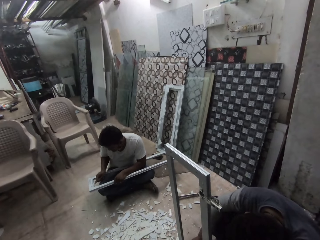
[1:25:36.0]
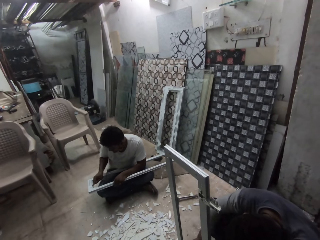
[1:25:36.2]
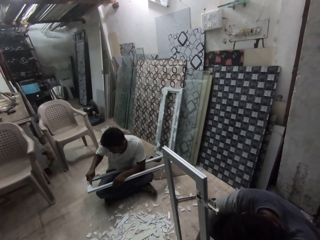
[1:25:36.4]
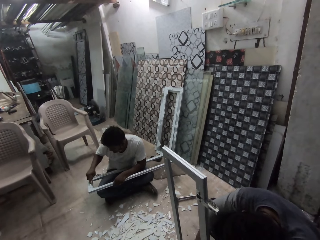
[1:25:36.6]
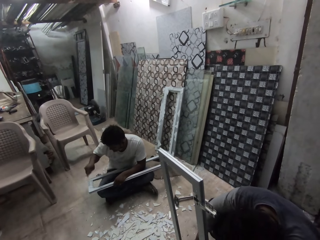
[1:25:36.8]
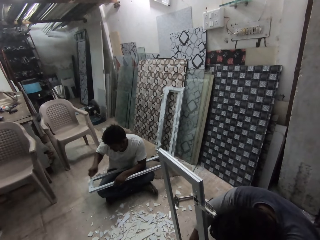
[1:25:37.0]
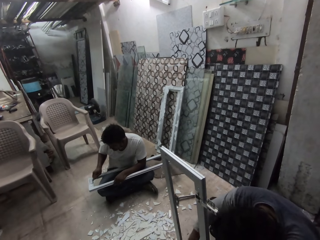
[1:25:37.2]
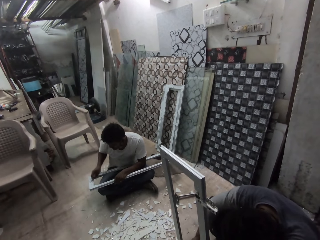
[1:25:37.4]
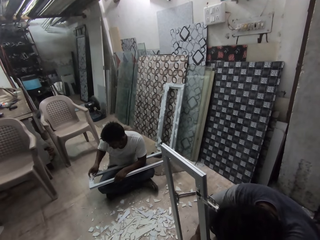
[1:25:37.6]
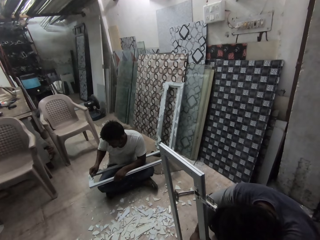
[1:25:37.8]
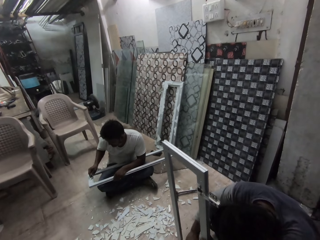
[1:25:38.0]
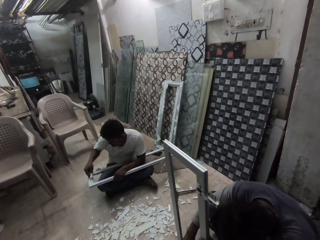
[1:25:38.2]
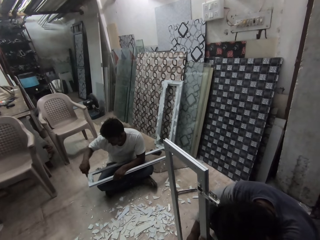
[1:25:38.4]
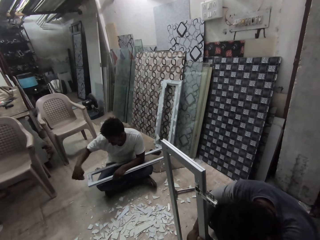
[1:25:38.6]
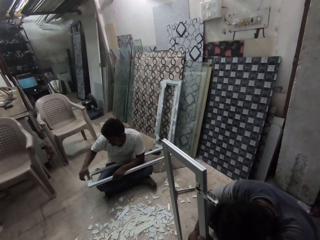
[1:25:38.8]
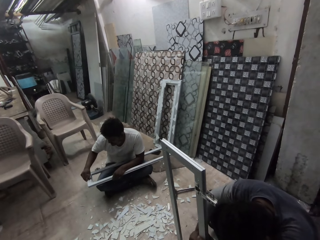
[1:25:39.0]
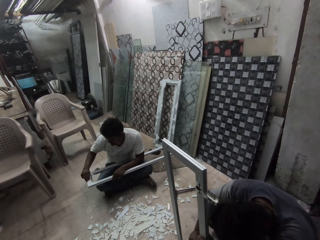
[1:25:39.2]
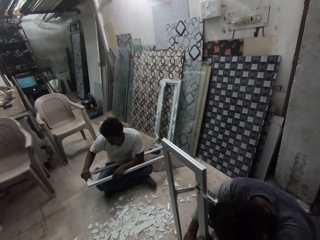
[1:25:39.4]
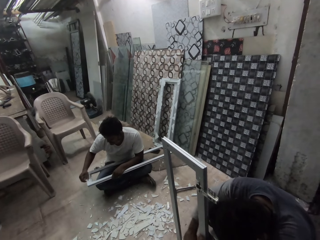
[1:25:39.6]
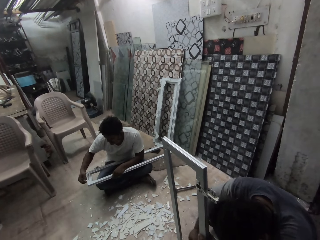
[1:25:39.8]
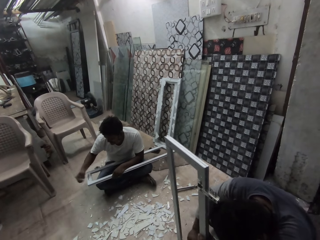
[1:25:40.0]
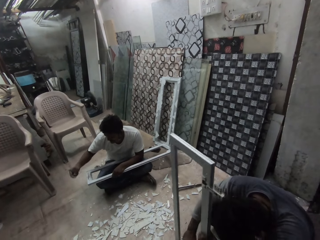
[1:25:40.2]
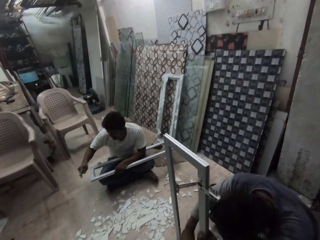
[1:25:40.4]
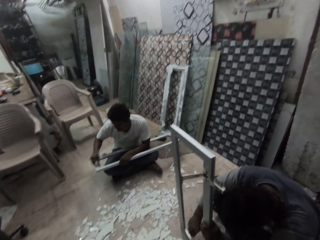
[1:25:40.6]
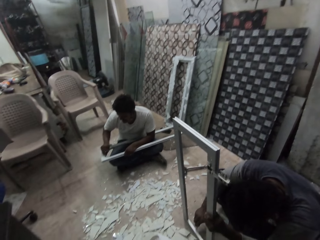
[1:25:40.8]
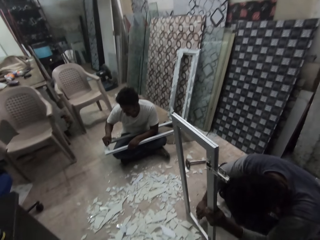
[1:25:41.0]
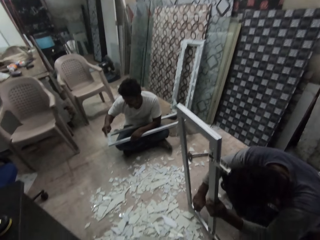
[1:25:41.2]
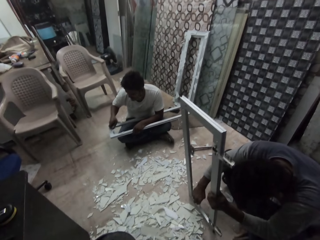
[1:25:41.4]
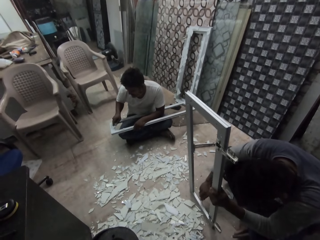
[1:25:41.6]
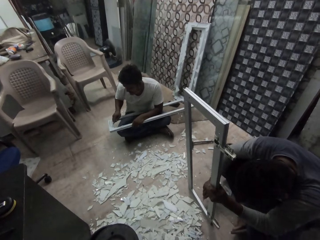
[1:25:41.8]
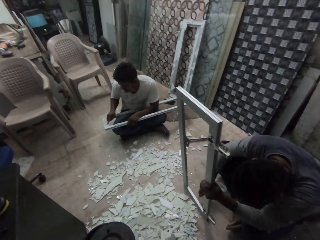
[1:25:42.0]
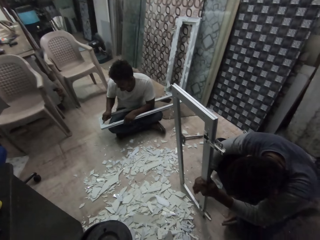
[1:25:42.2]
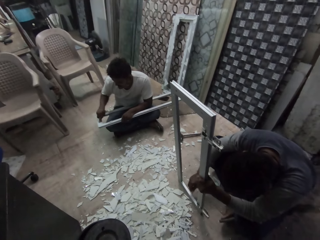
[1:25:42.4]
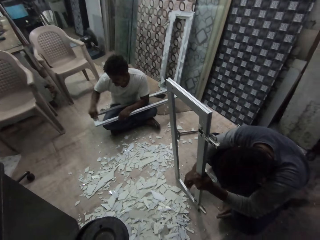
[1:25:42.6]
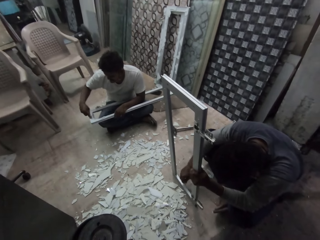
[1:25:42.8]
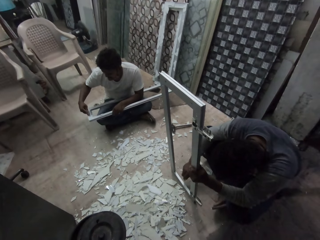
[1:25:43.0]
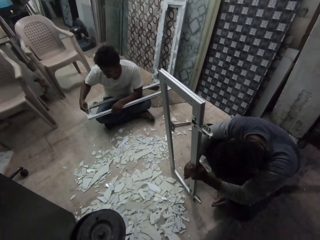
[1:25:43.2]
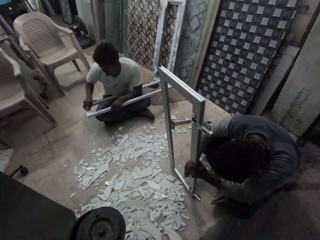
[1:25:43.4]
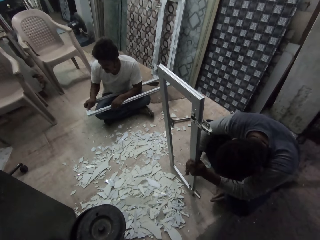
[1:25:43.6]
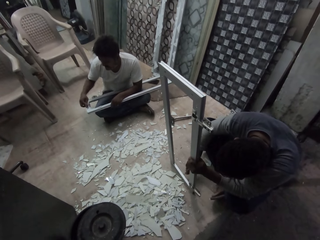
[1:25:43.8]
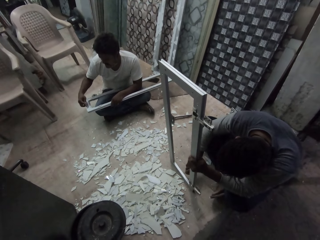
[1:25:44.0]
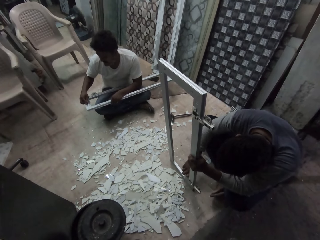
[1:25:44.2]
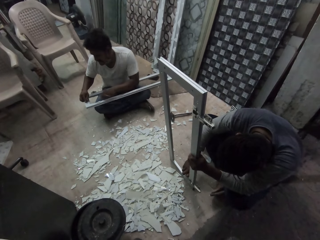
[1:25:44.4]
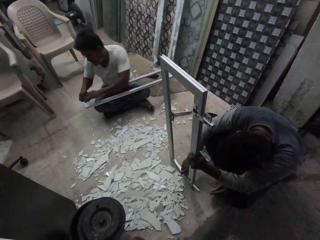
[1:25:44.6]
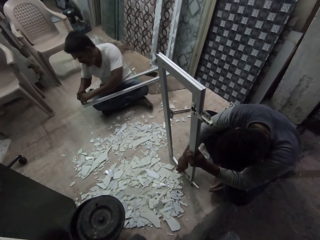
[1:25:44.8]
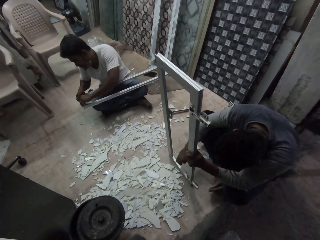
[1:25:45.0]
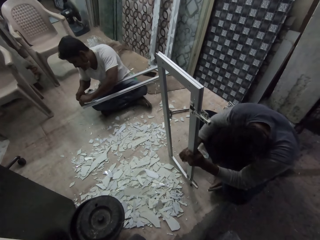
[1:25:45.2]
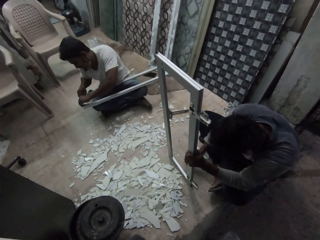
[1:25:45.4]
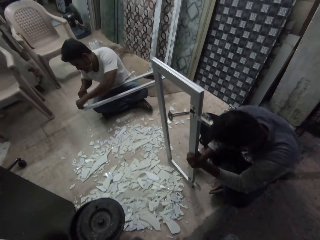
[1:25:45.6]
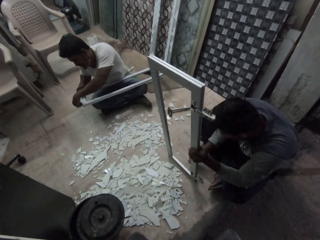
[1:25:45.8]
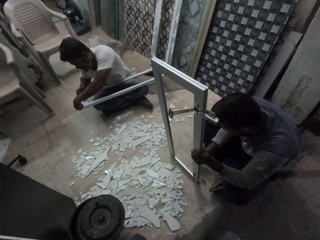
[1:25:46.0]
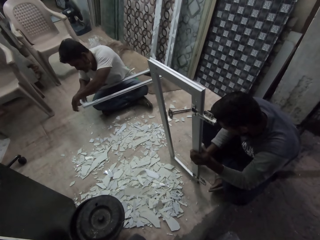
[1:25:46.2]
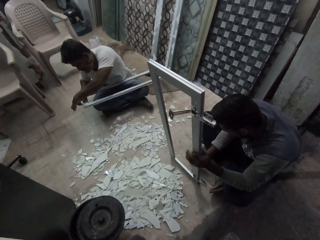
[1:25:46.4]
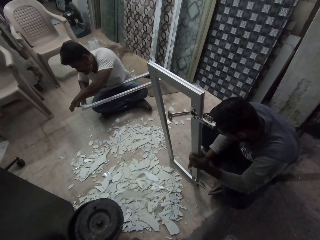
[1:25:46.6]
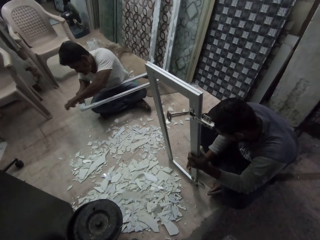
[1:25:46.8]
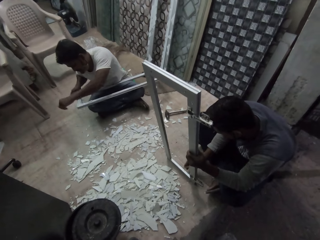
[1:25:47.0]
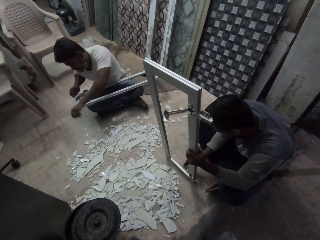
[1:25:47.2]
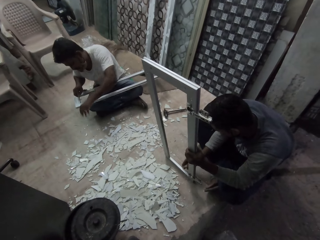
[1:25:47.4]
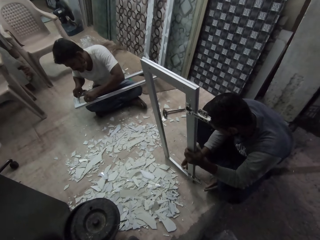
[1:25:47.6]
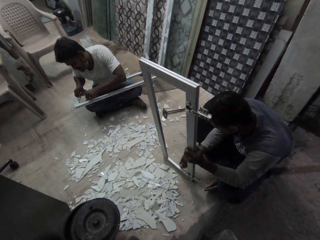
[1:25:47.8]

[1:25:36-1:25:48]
The man wipes some particles off the baluster with his right hand. The man scrapes the baluster with the scraper in his right hand. The man peels some particles off the baluster with his left hand.

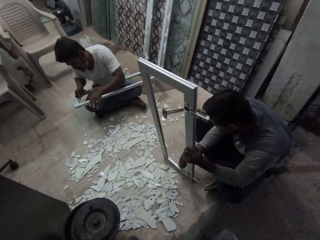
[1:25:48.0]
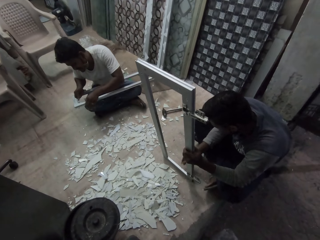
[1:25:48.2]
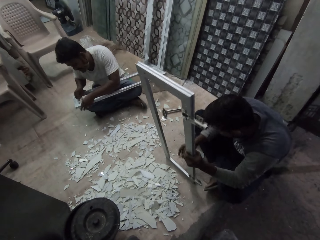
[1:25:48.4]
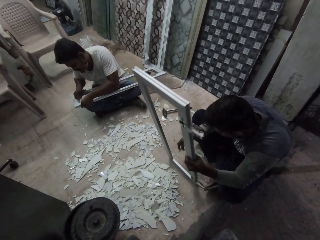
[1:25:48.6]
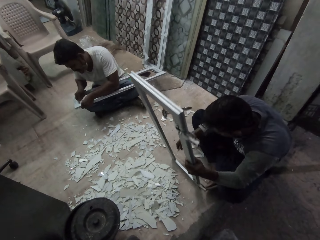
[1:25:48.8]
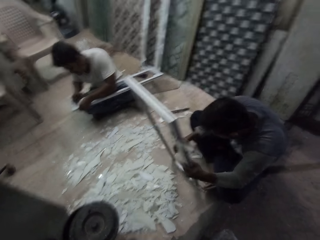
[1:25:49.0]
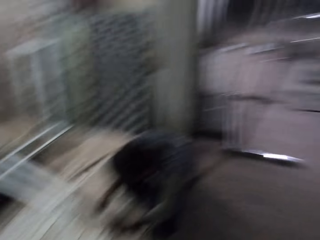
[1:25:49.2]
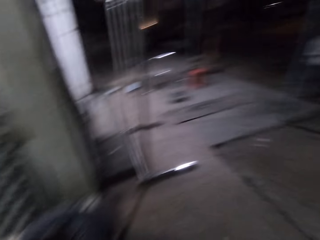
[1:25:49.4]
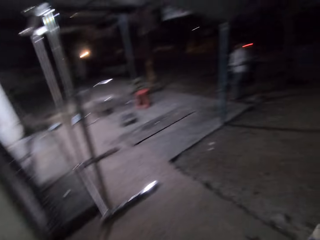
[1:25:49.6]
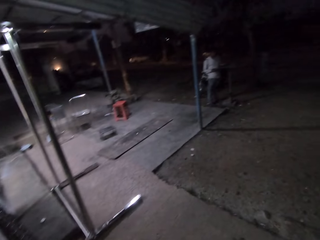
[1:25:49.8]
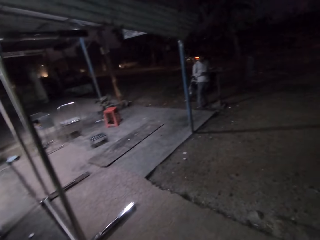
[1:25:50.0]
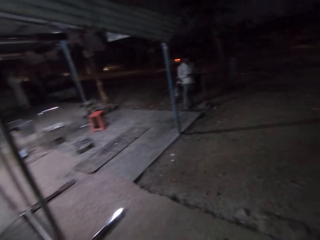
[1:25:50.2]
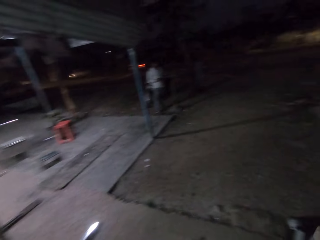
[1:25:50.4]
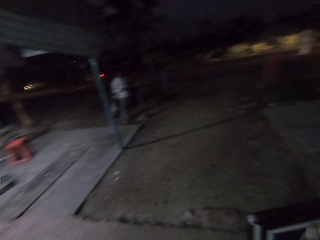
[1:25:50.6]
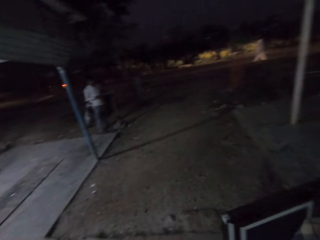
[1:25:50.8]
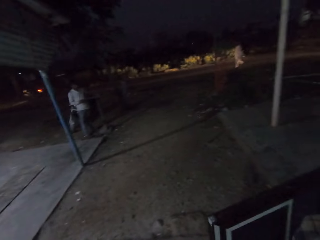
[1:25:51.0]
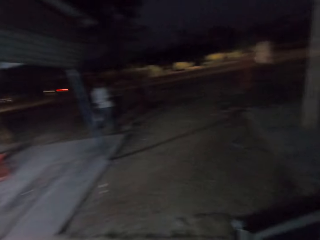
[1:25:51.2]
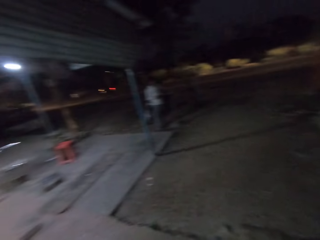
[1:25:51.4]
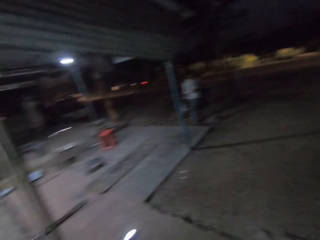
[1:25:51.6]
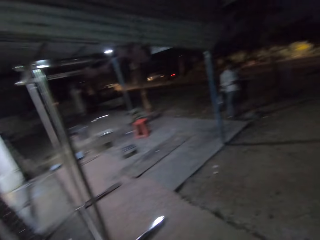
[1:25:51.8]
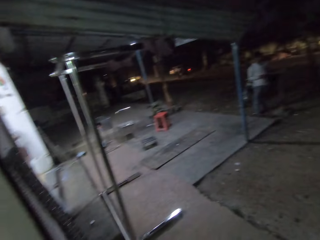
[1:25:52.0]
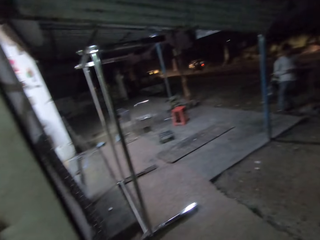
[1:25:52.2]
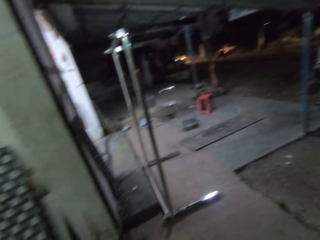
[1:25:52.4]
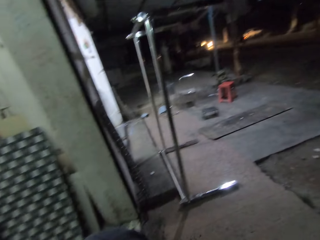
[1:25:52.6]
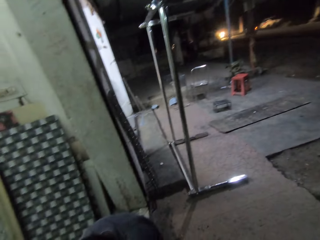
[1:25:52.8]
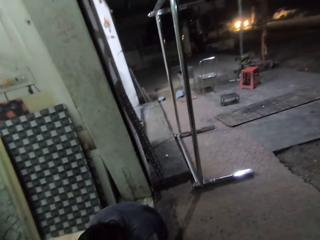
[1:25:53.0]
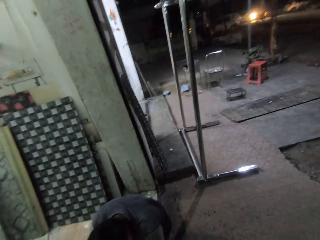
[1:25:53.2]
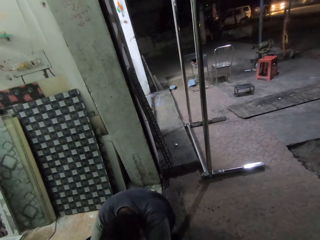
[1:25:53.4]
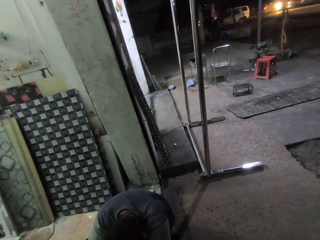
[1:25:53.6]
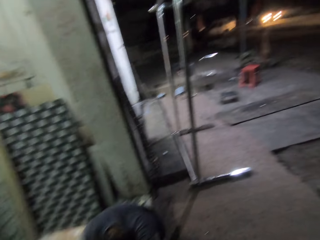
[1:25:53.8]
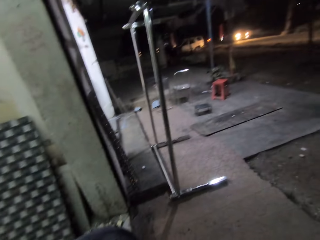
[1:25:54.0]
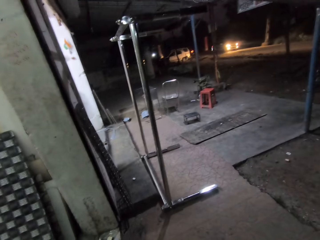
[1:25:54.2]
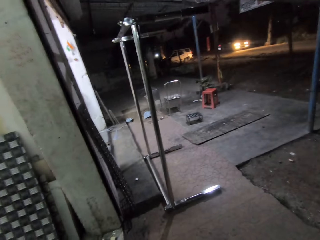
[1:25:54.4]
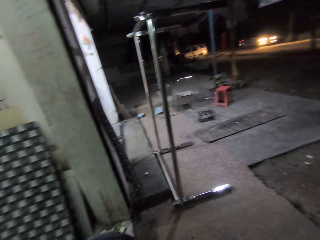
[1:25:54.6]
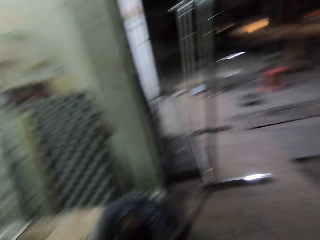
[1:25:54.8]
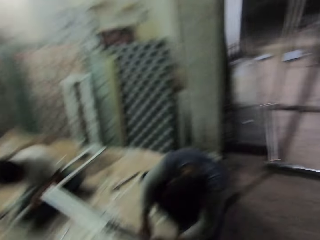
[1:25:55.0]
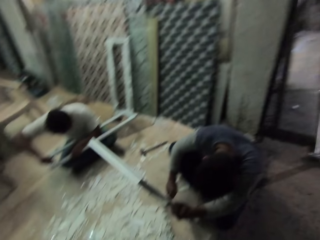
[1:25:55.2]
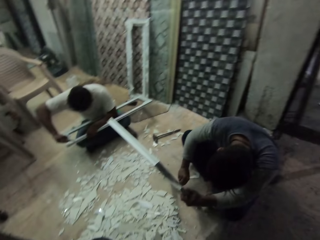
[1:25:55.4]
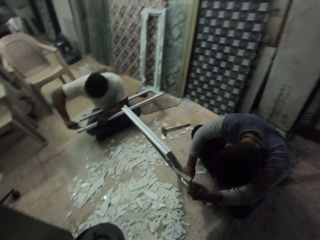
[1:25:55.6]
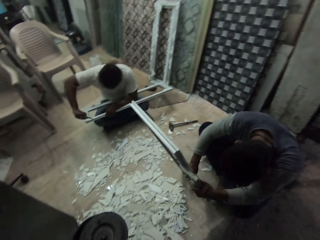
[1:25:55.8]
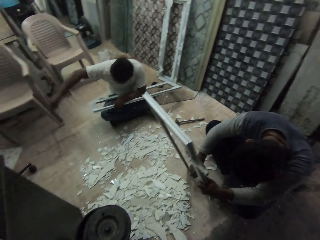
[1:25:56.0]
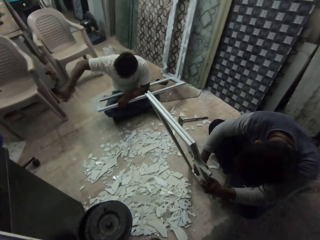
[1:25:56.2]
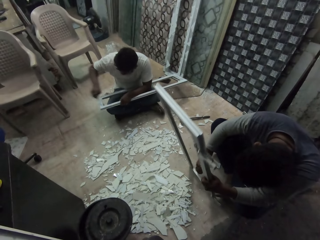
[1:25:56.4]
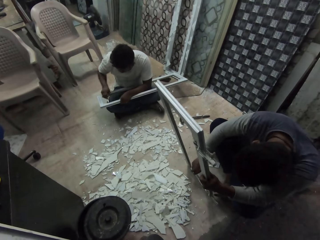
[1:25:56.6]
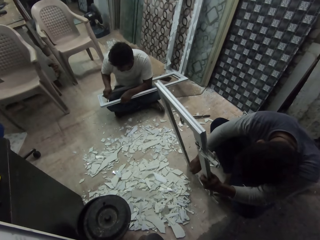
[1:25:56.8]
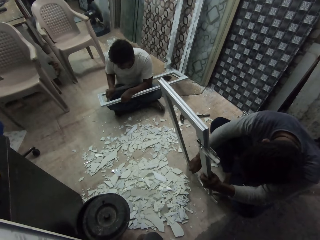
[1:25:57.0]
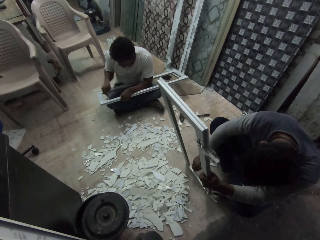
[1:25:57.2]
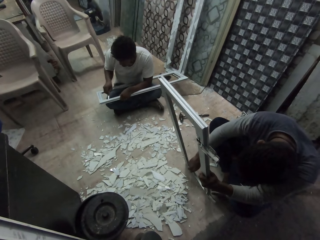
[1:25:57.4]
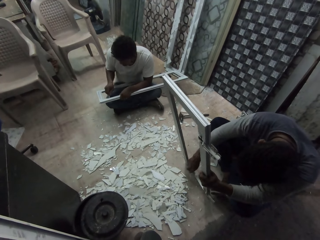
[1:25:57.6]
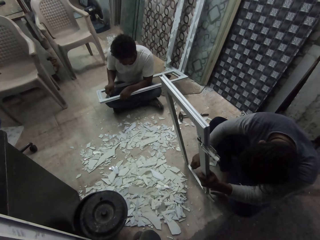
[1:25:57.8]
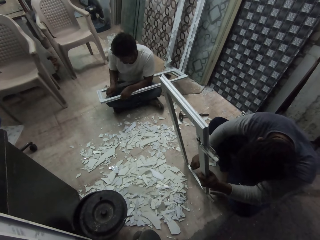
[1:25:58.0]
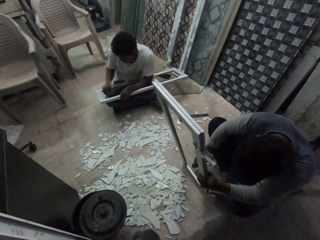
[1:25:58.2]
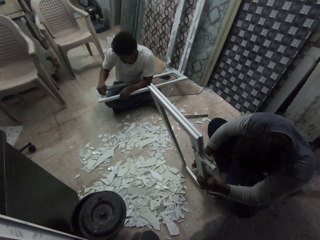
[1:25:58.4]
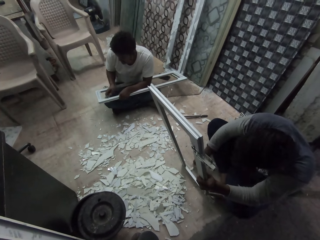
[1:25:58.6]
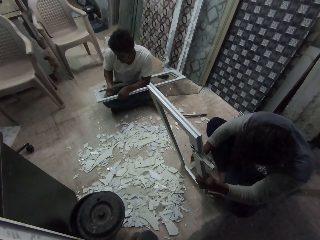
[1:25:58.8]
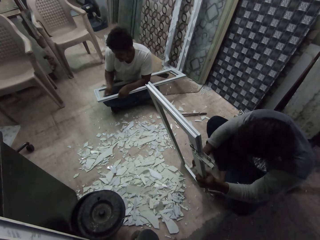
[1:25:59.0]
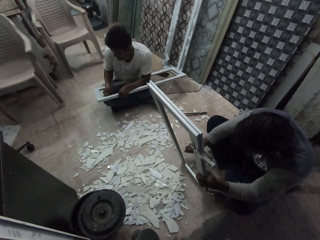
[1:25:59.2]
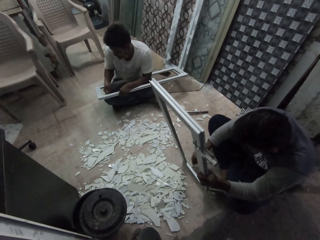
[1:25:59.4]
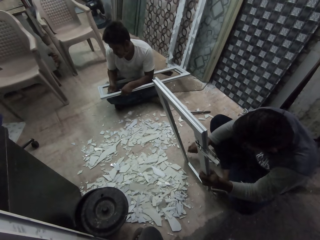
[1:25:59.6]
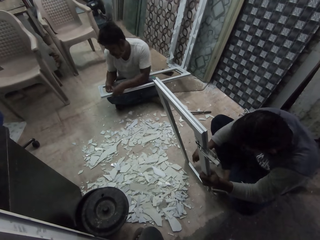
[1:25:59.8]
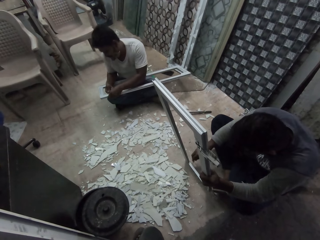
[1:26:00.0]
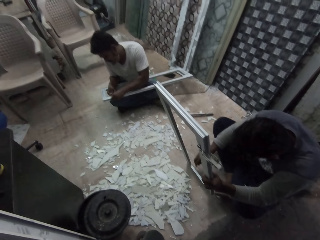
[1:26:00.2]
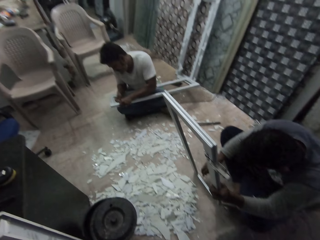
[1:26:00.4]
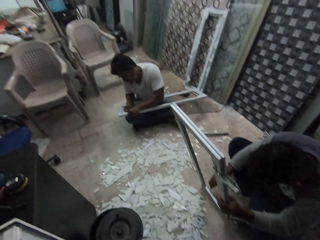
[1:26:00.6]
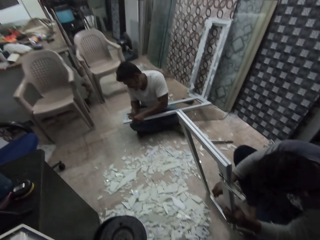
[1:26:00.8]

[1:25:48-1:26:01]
The camera wearer looks around and talks. A man talks.
